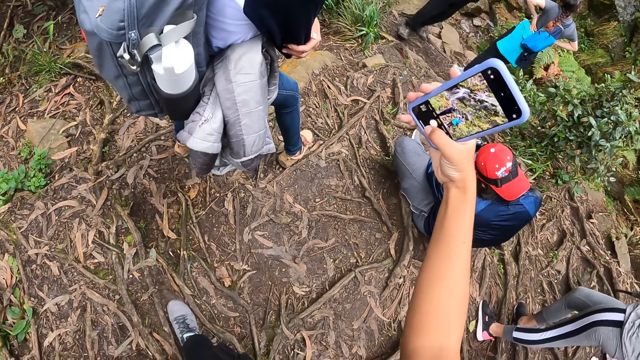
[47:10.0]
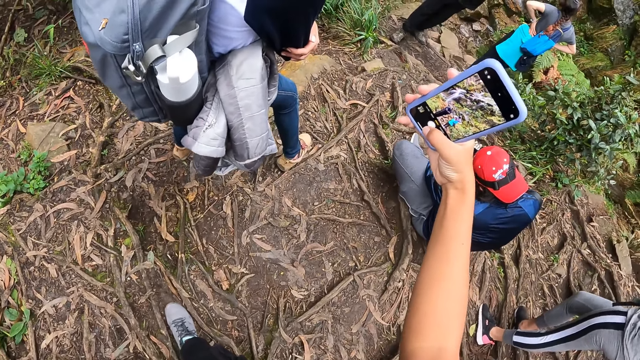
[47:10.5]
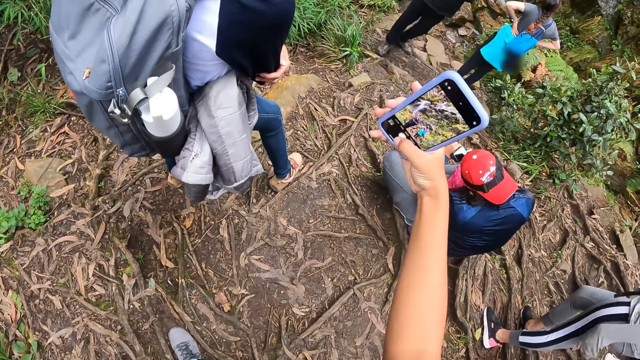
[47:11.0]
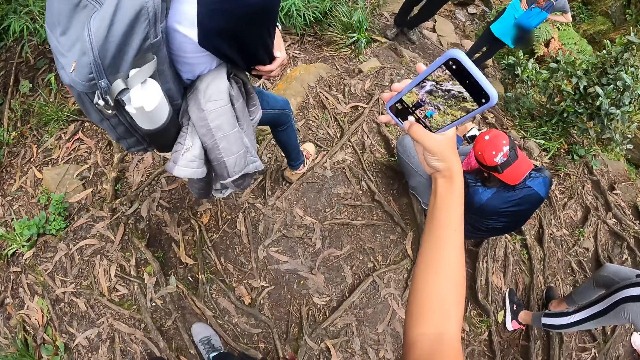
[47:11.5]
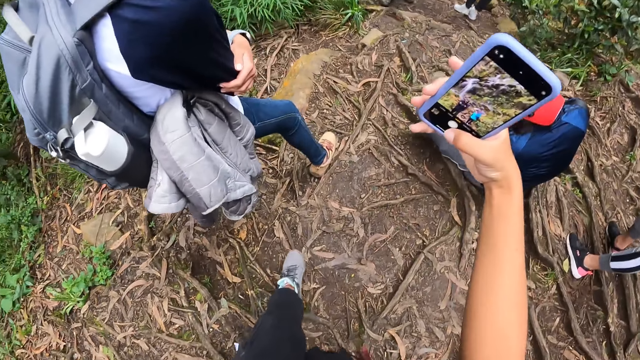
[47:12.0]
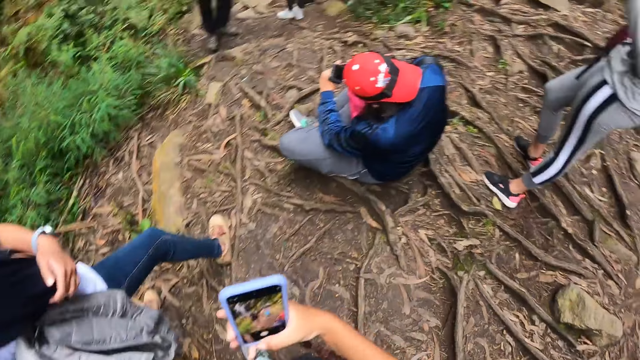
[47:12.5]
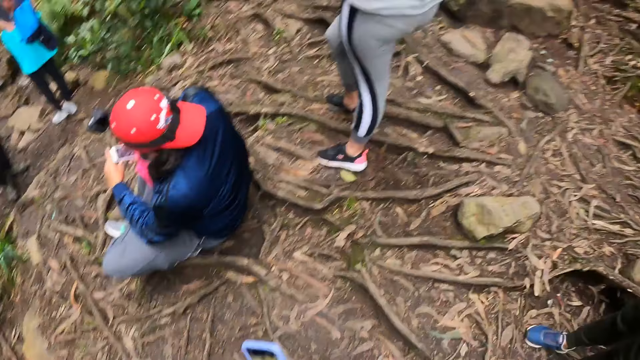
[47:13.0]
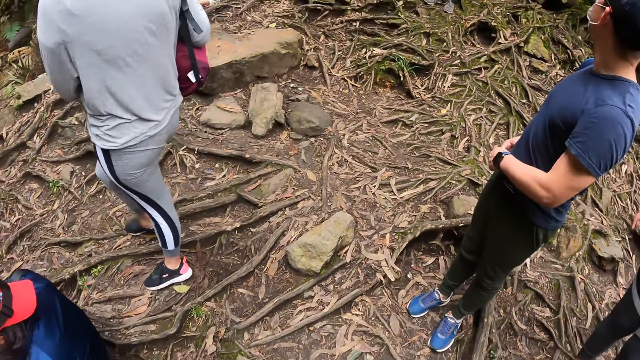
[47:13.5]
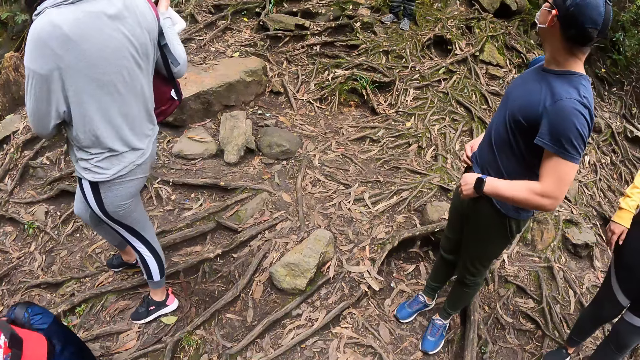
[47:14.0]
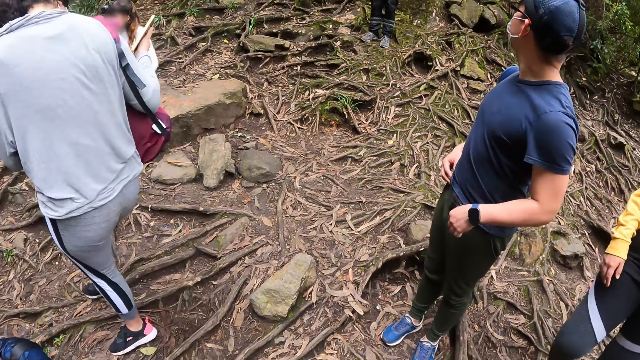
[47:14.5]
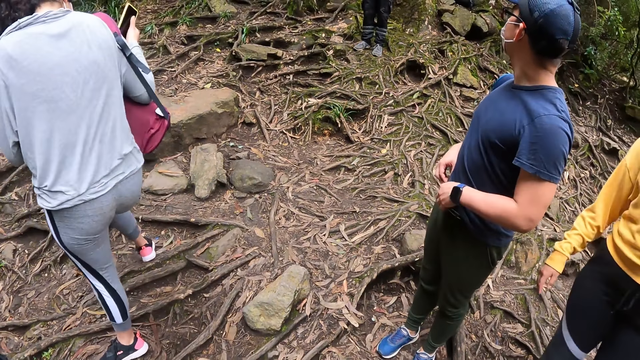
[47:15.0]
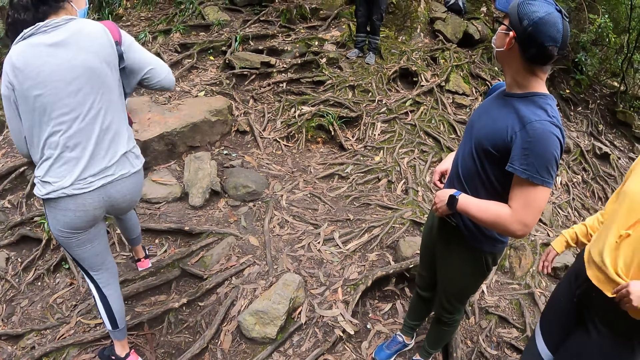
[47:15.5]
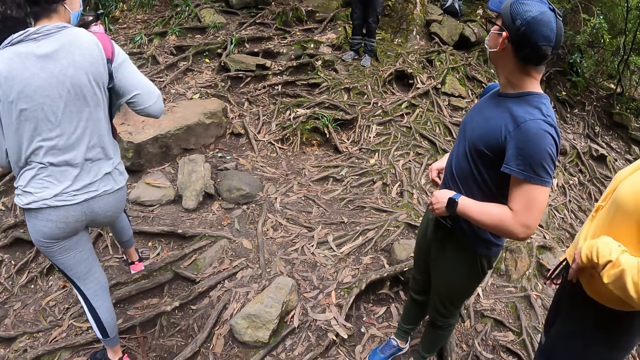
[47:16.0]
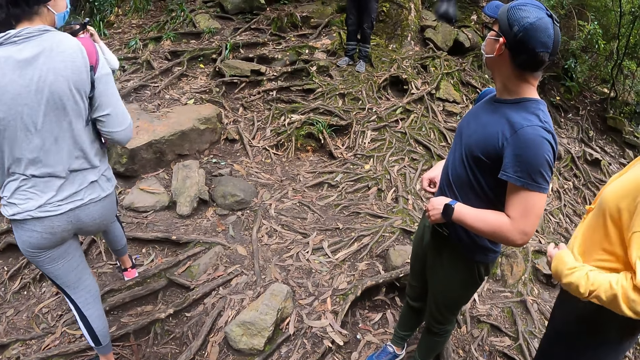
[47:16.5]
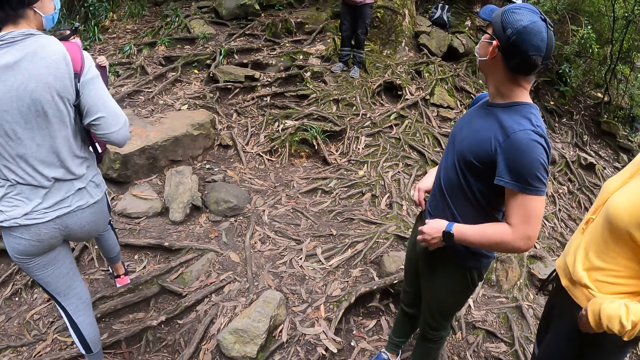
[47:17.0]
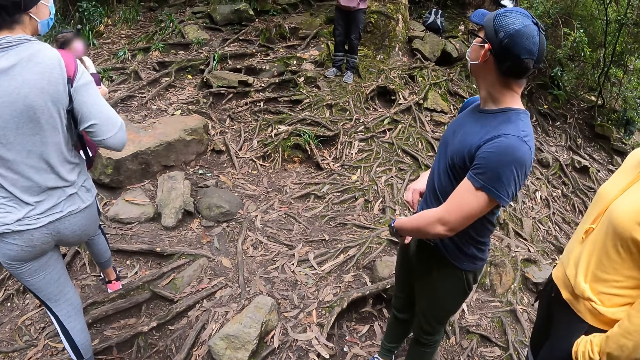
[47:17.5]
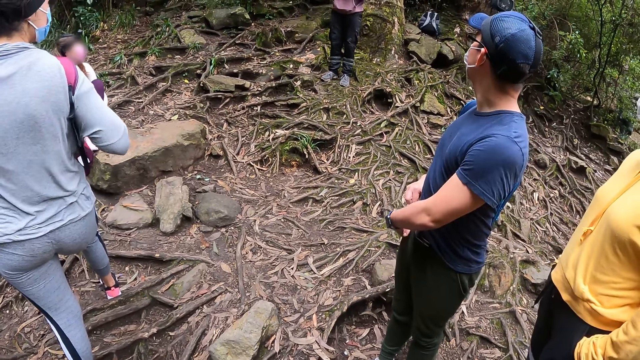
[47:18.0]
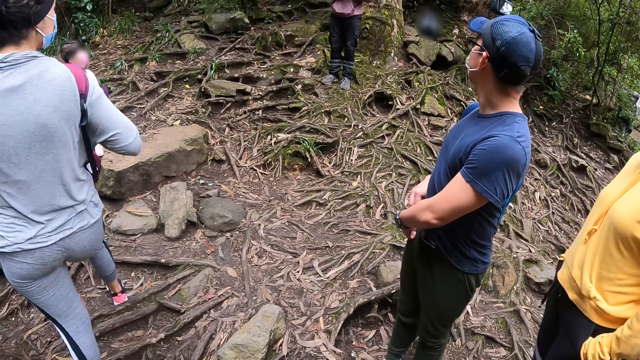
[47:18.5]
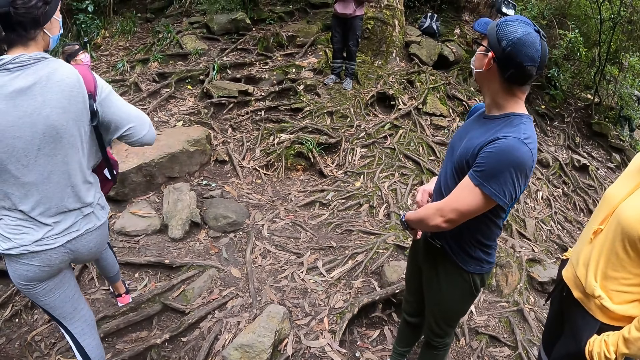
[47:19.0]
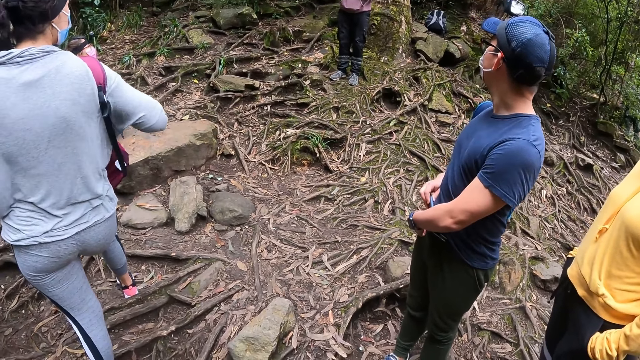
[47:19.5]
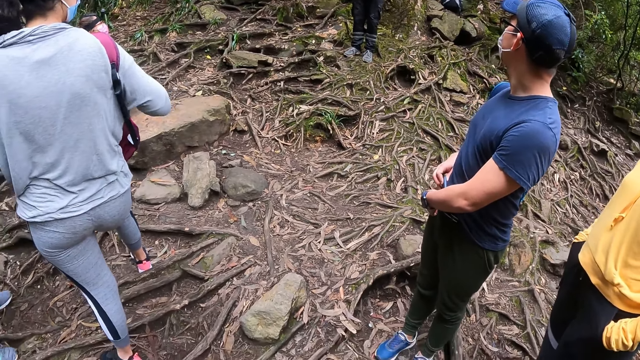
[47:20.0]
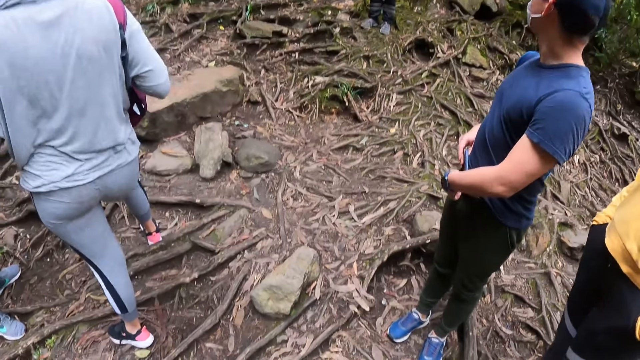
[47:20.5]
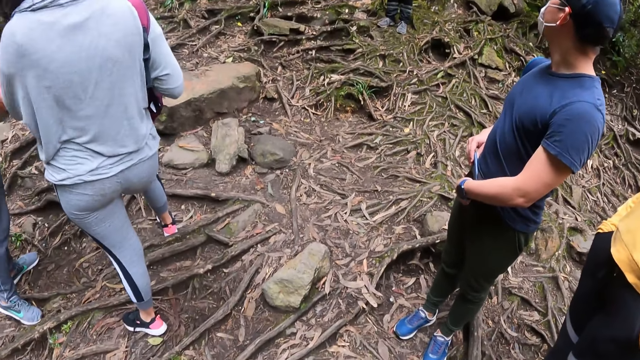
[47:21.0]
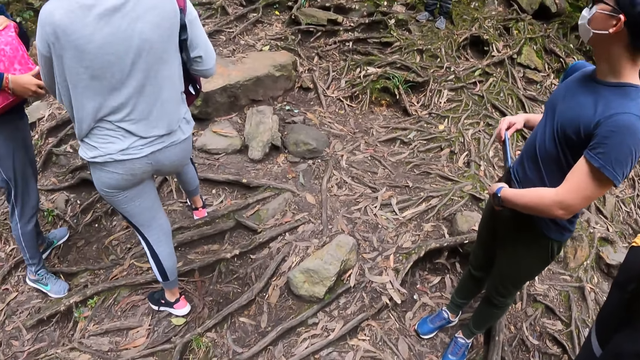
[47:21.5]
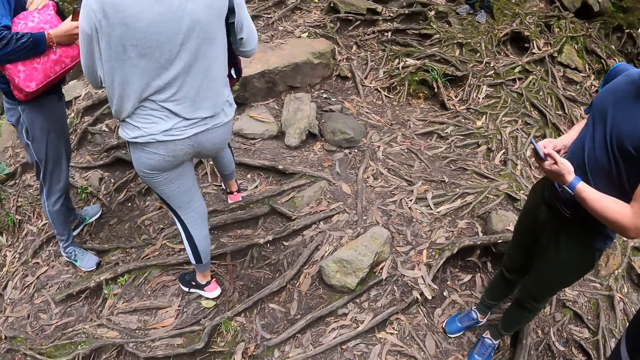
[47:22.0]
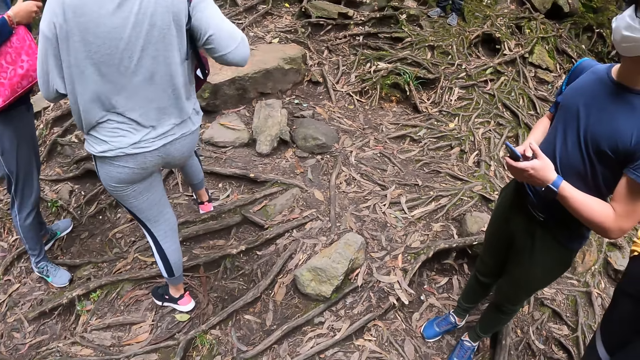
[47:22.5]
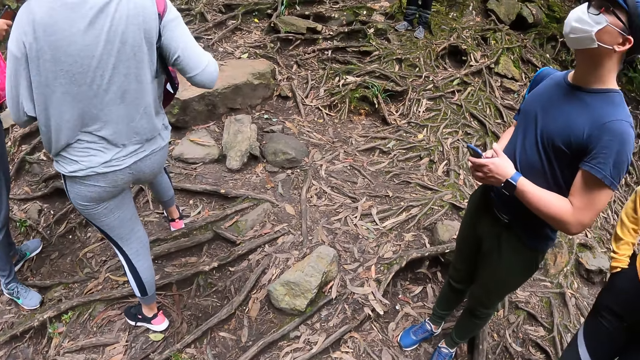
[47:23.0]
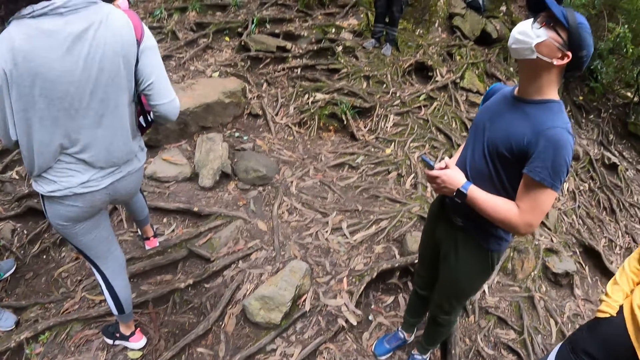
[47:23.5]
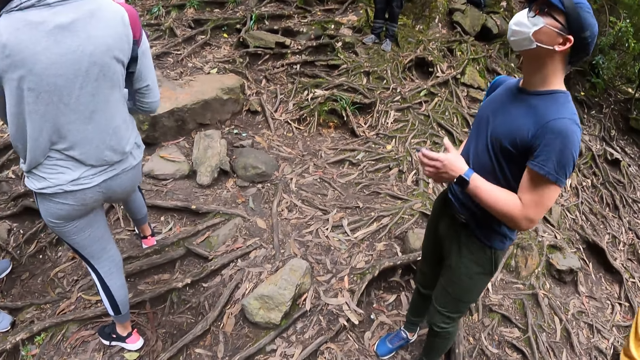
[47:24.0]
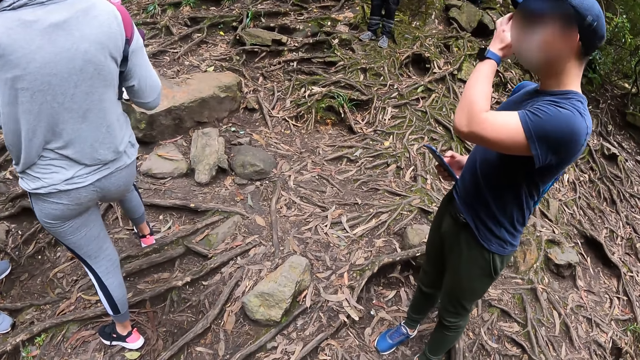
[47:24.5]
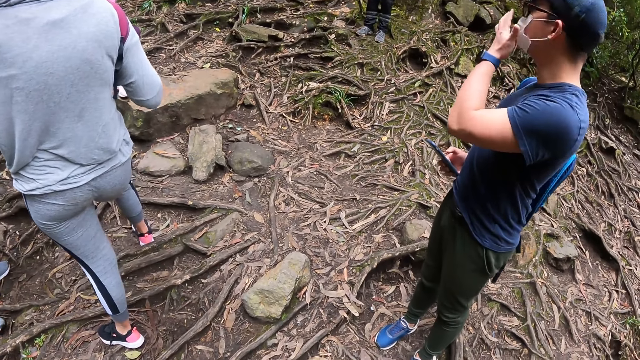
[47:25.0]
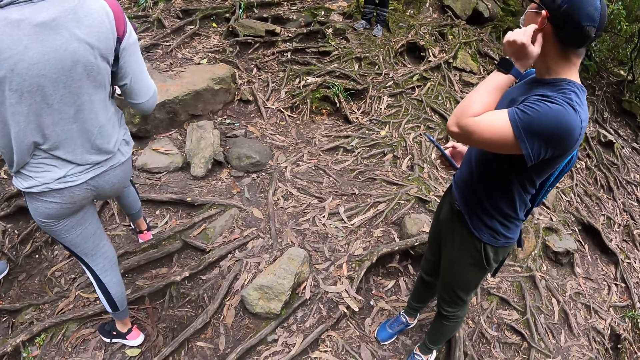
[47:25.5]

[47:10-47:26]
The camera wearer looks back. A man takes a phone from his pocket with his right hand.

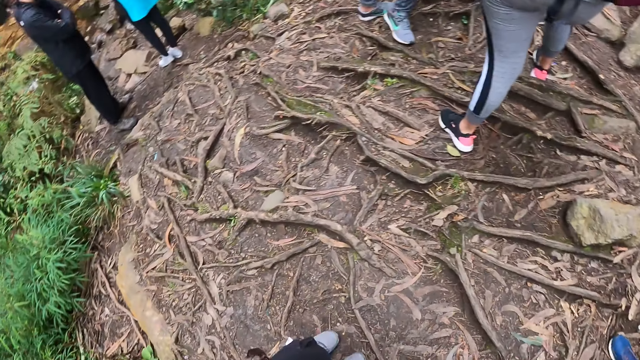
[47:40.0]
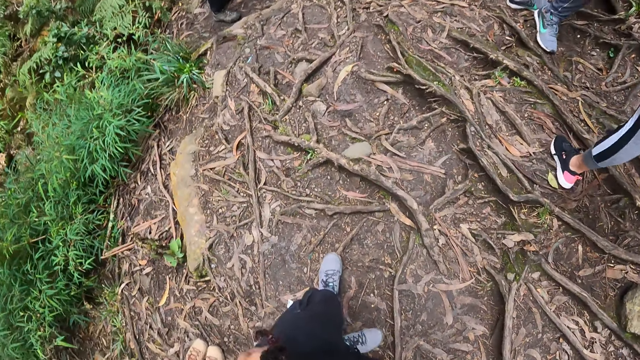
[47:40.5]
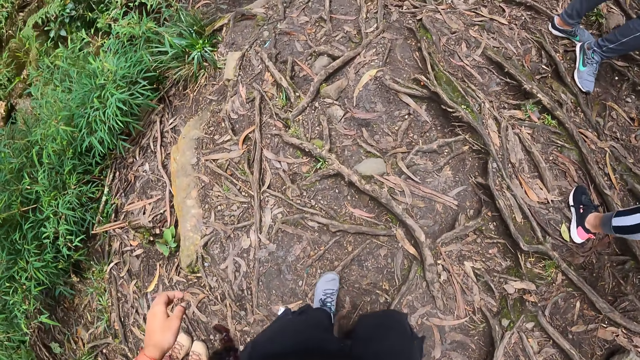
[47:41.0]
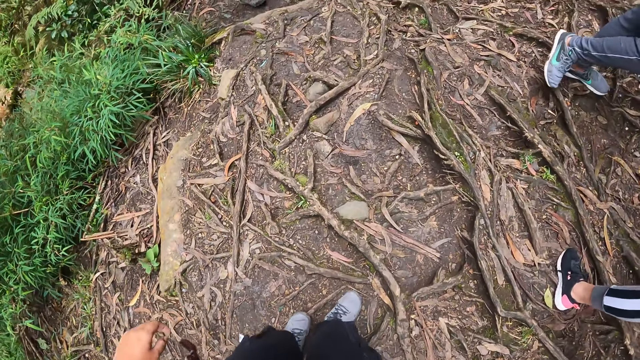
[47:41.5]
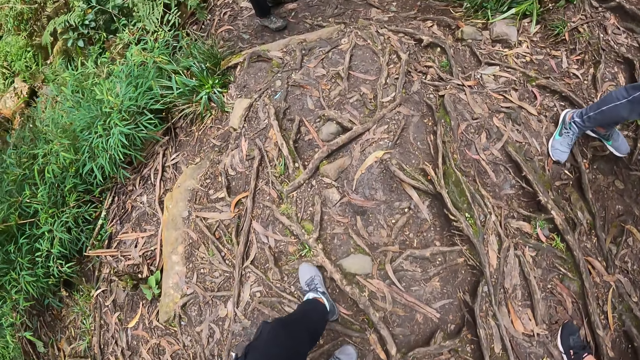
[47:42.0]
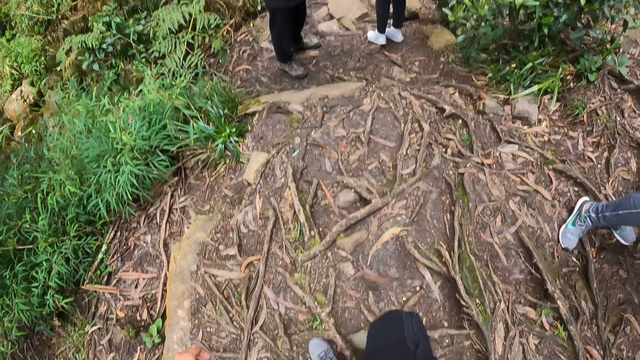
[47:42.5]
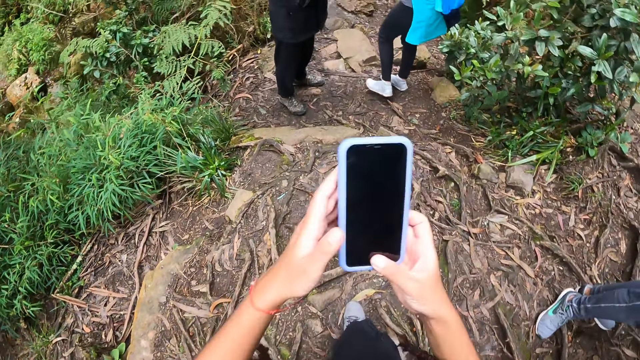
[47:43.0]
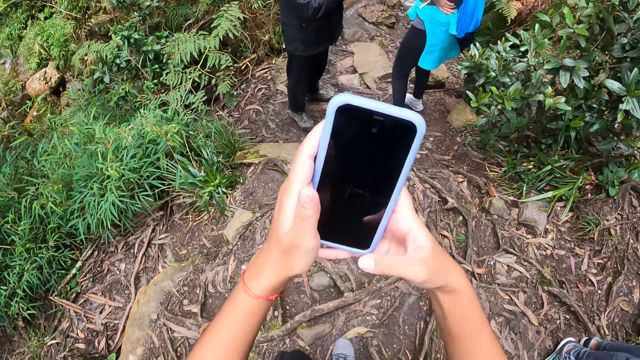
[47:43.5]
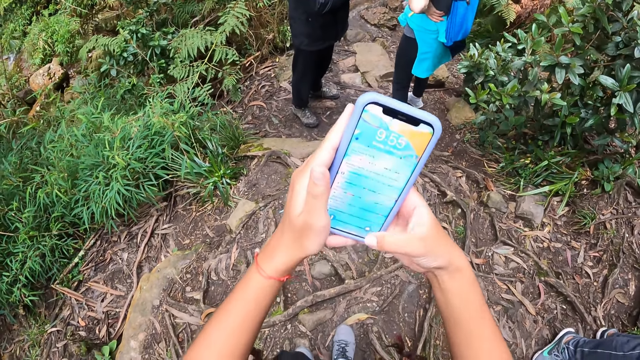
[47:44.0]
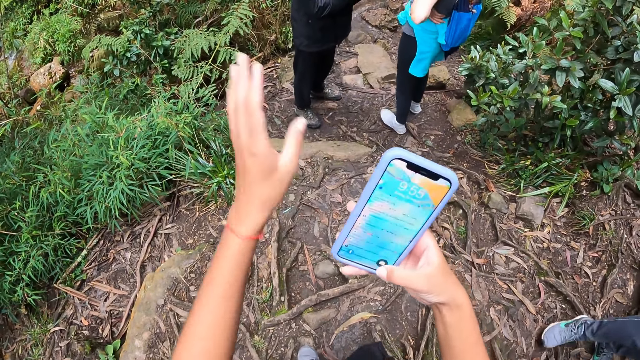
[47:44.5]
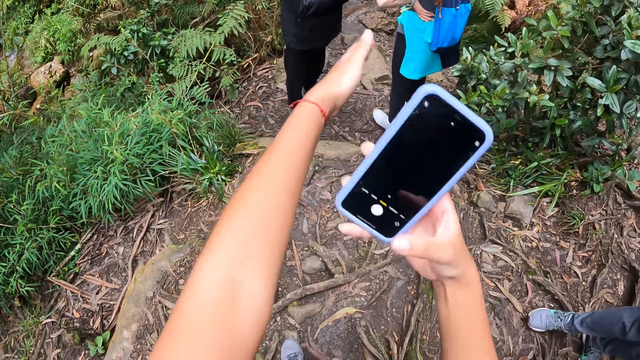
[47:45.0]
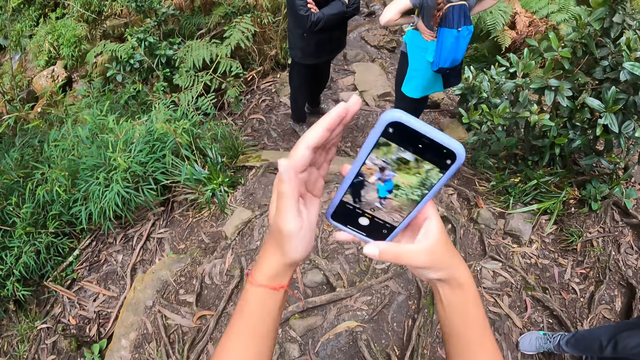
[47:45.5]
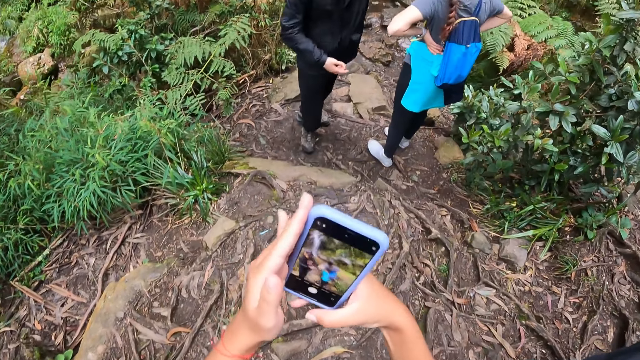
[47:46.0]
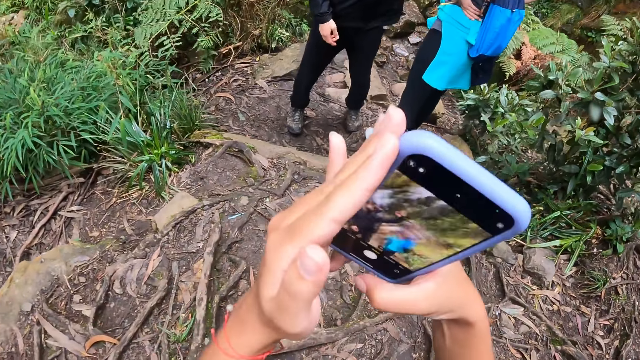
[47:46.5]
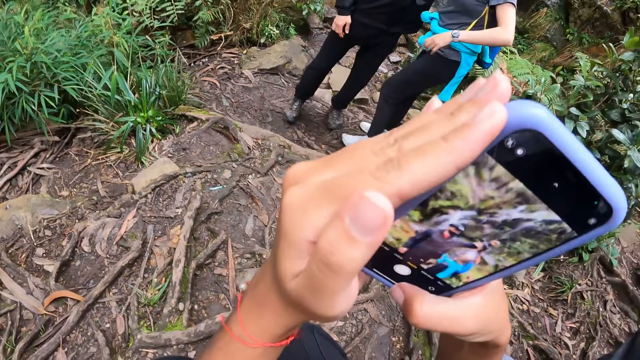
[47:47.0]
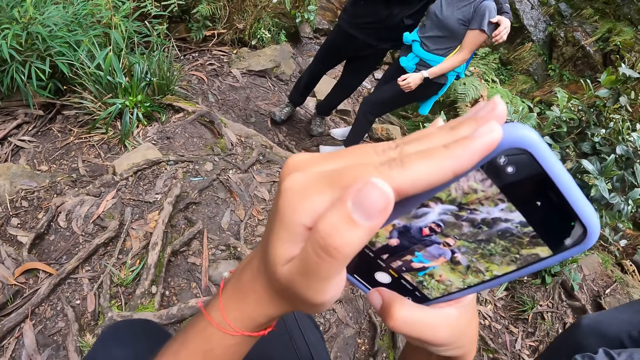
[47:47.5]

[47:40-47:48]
The camera wearer walks through the bush path. She holds the phone in her hand. She takes the phone. She operates the phone with both hands. She snaps a picture with the phone in her right hand. She squats.
